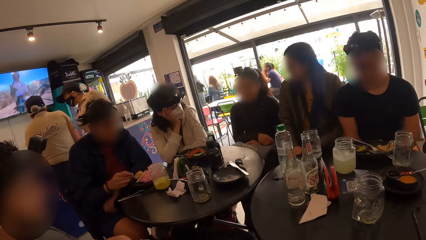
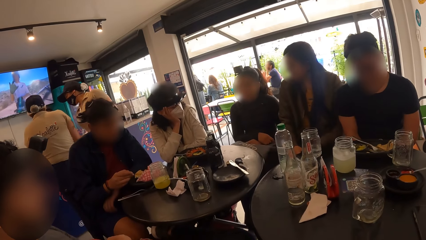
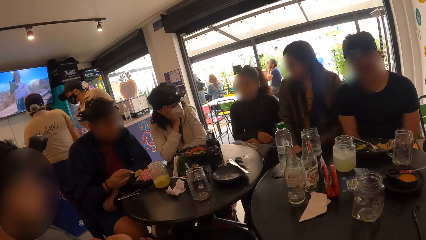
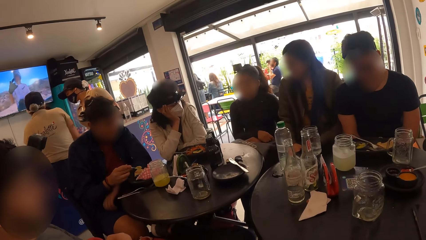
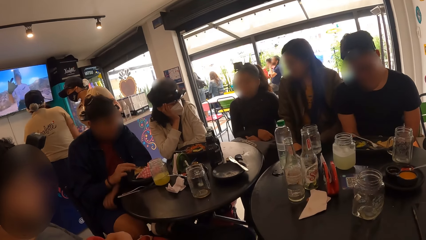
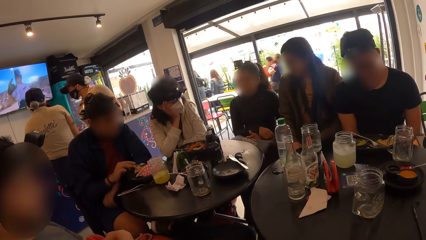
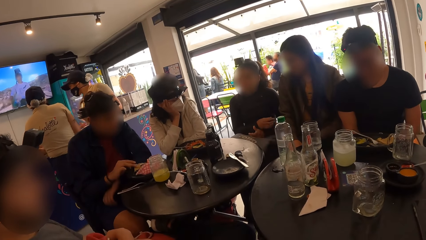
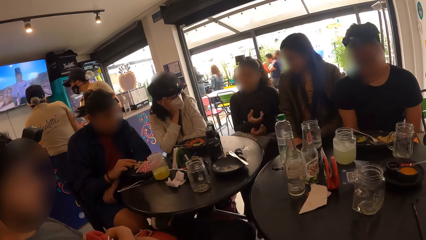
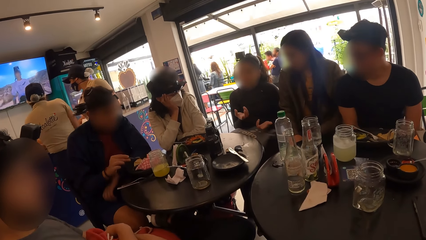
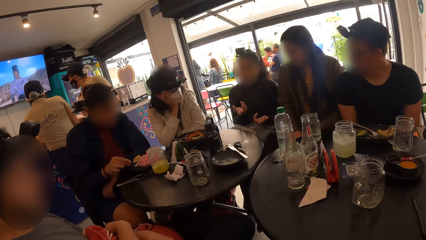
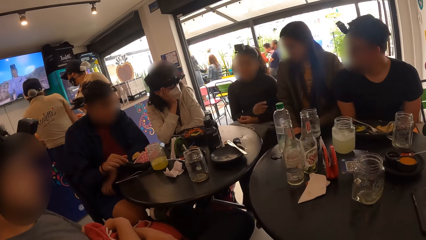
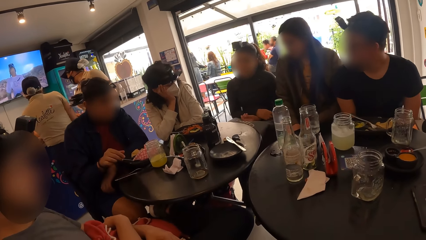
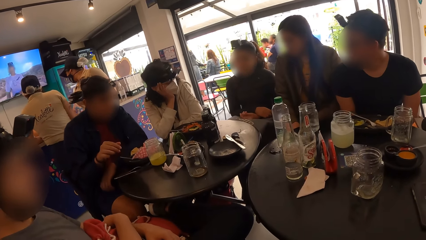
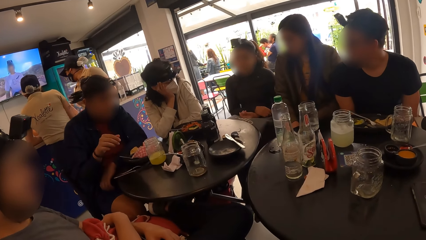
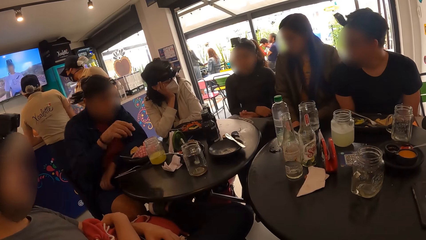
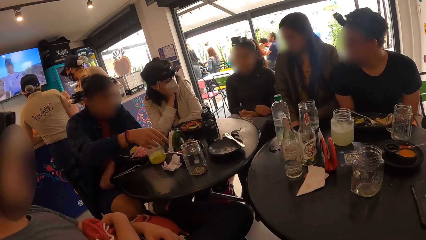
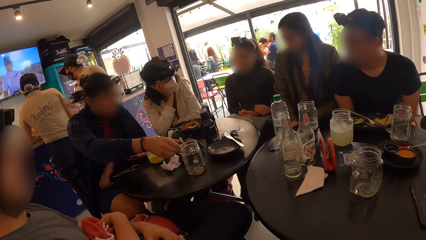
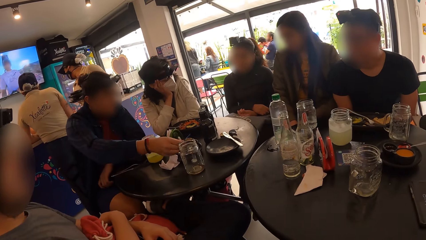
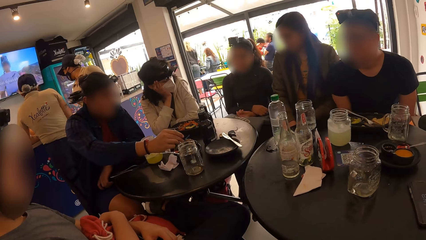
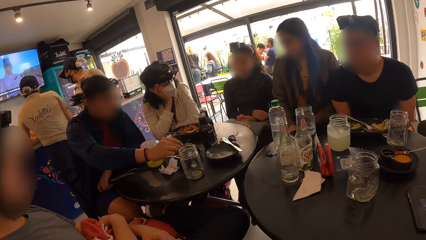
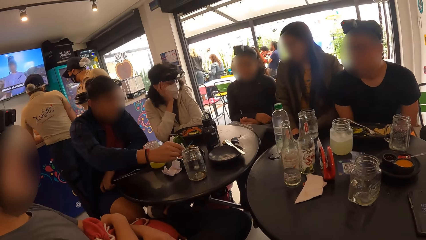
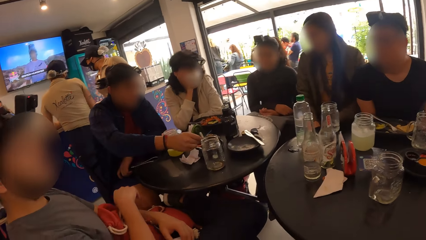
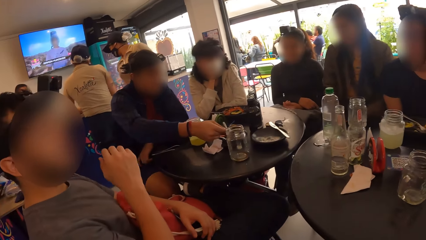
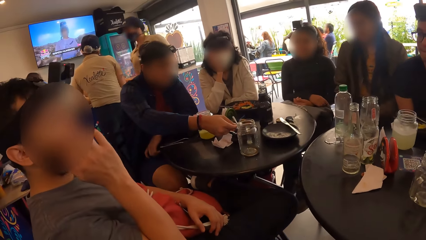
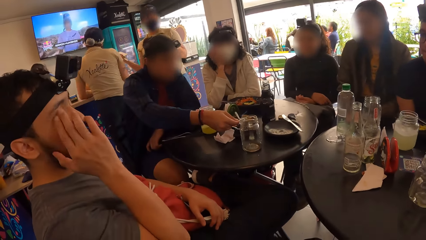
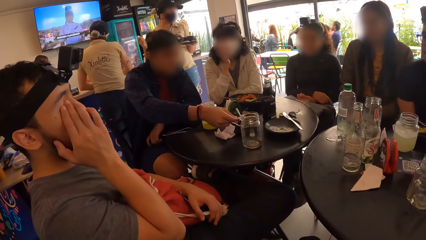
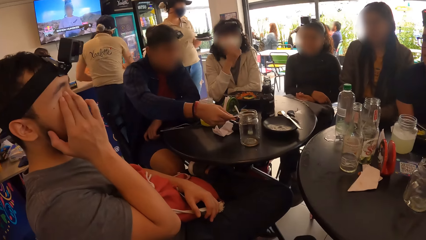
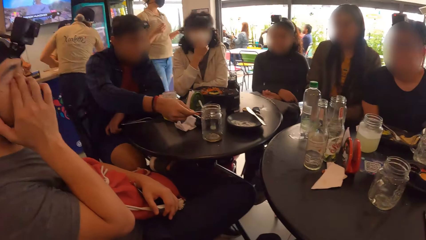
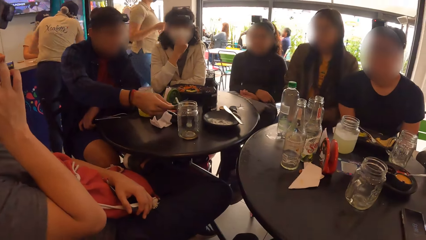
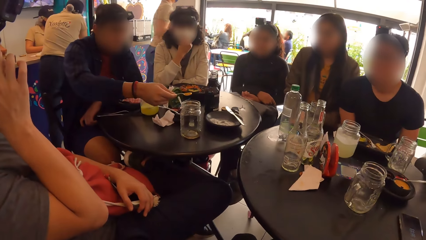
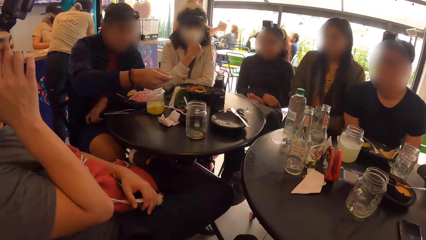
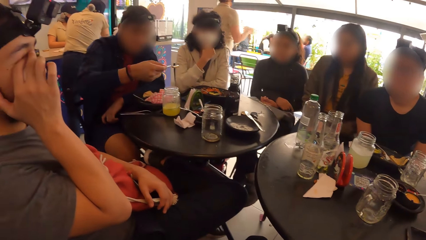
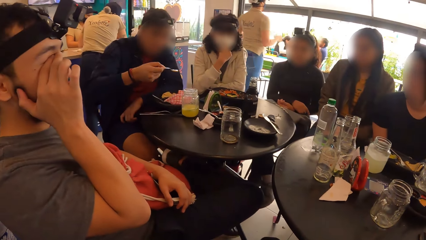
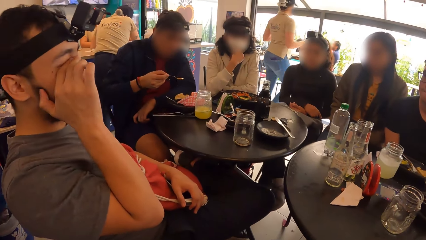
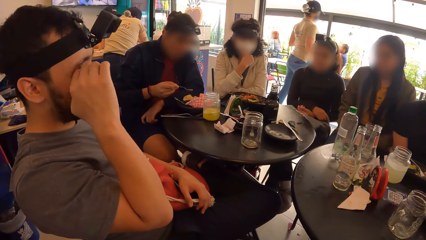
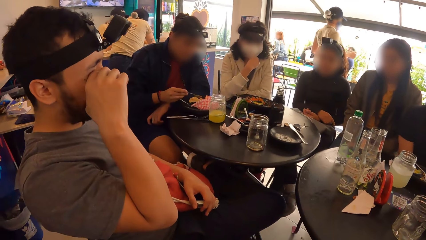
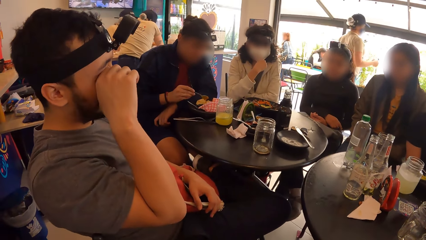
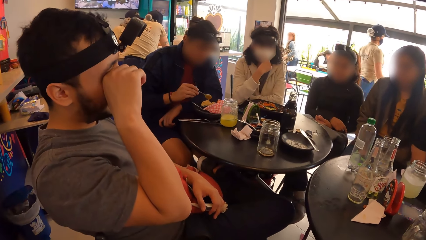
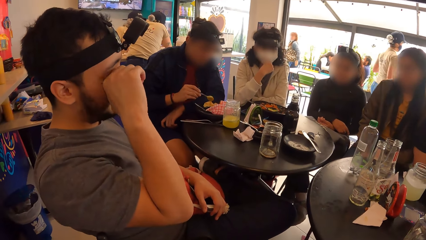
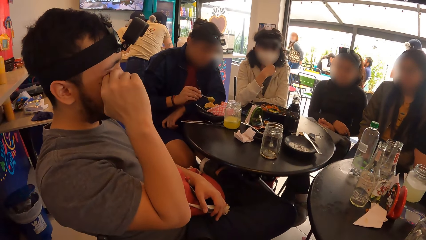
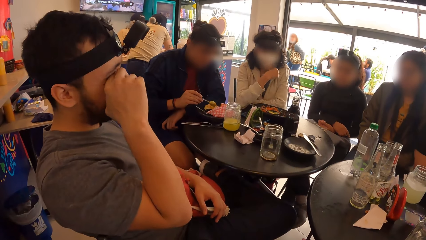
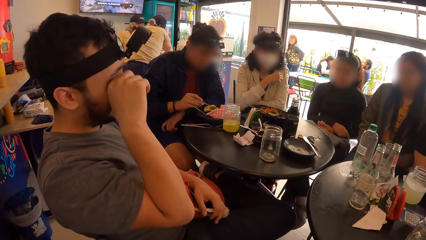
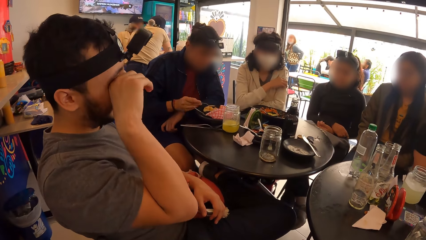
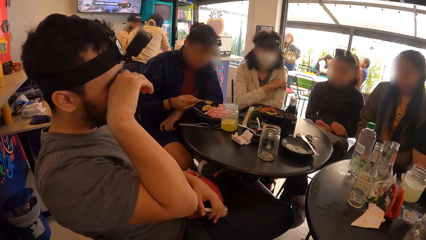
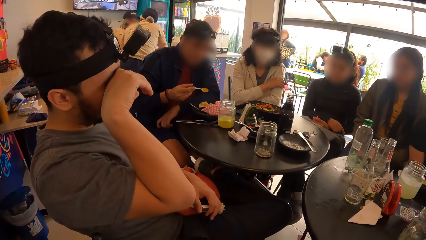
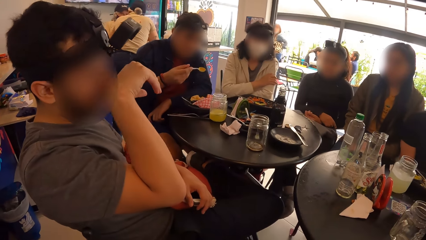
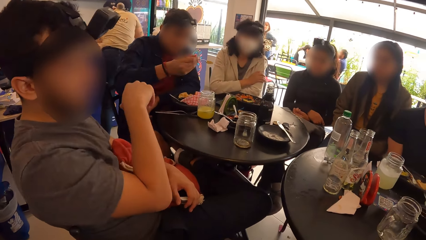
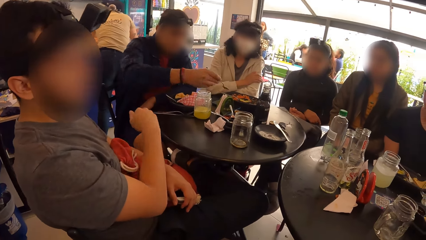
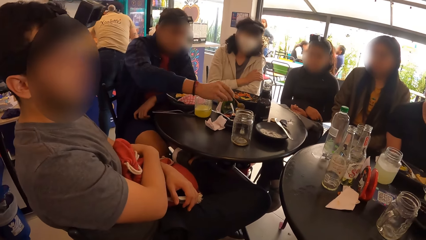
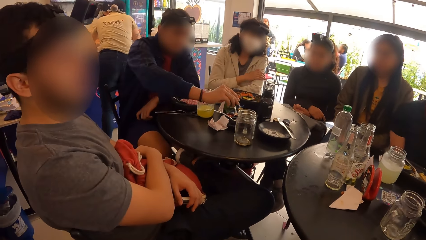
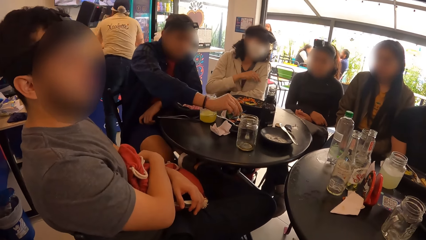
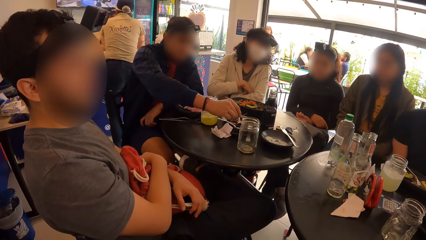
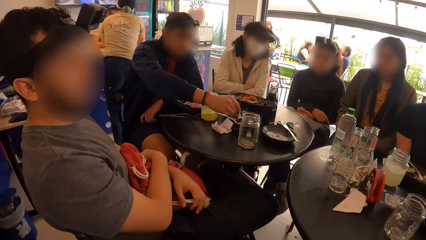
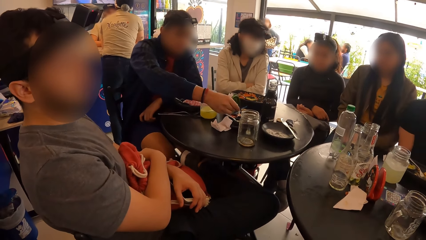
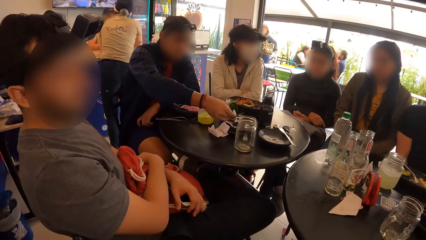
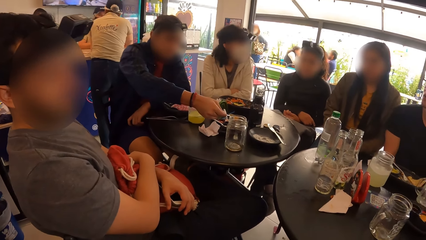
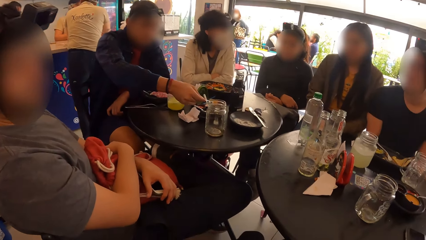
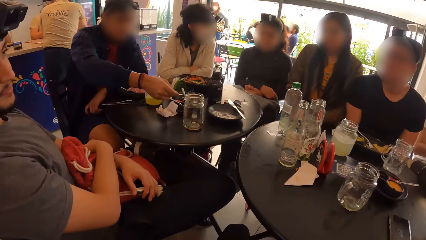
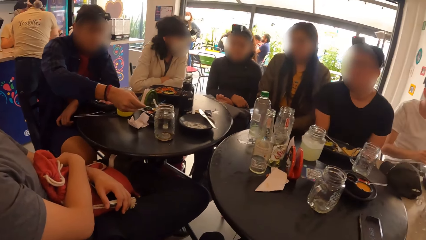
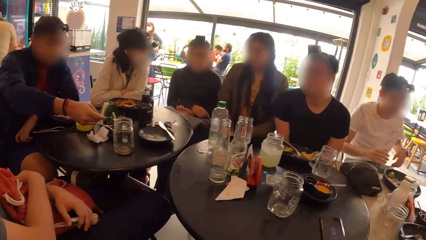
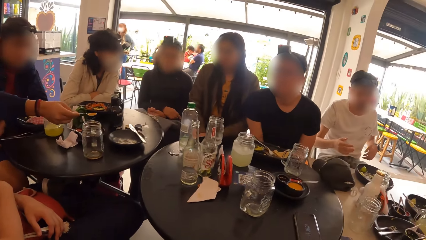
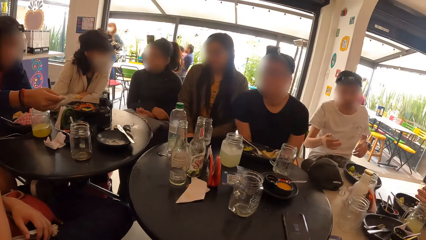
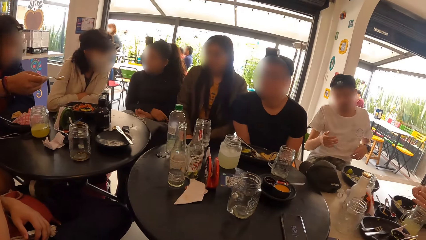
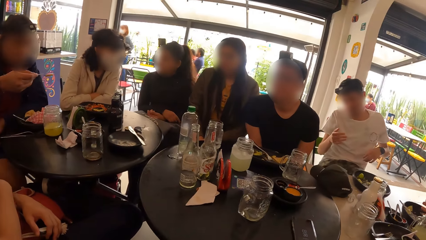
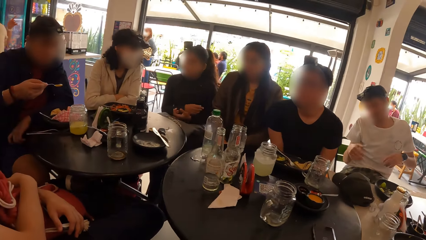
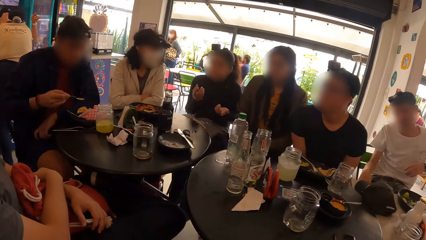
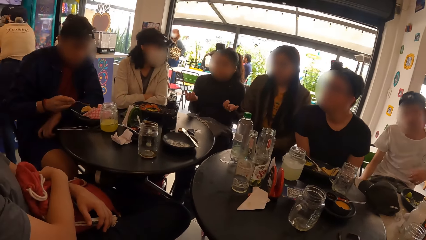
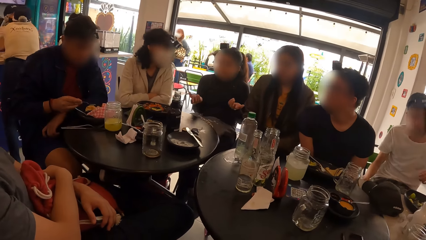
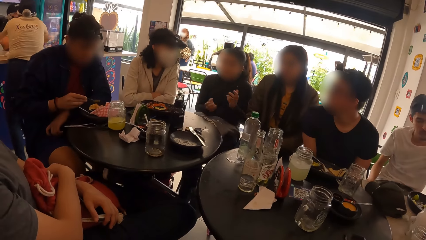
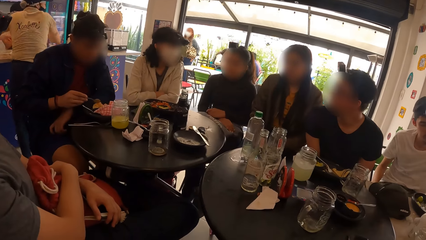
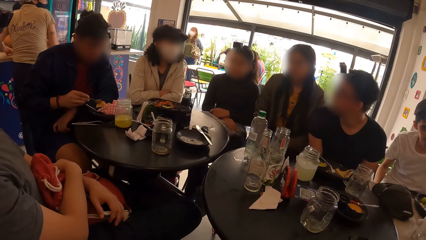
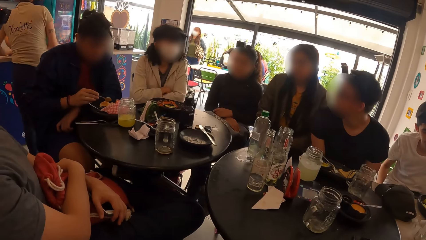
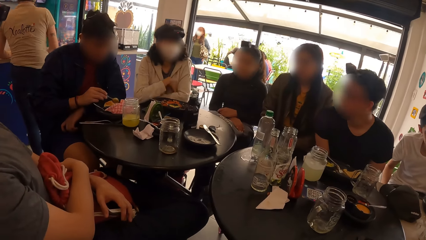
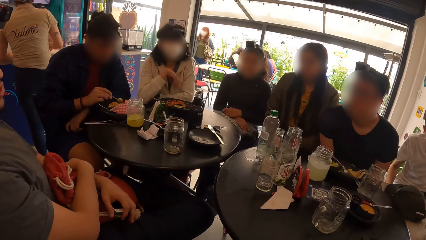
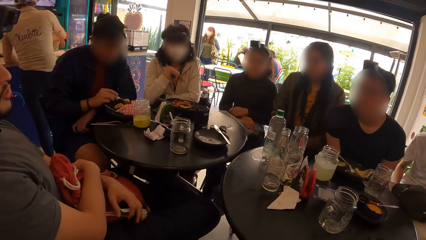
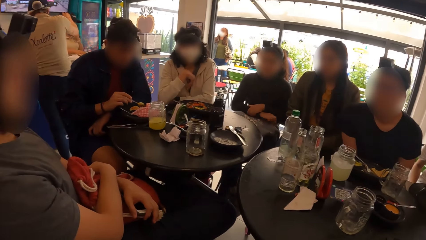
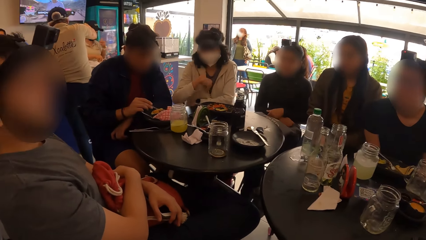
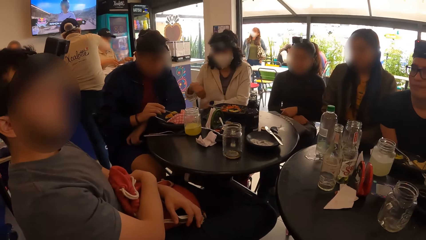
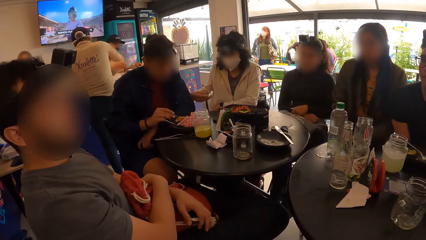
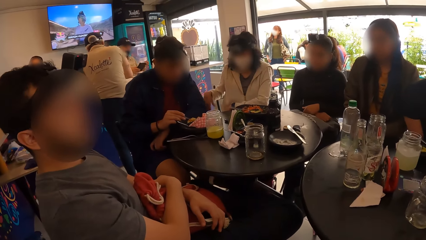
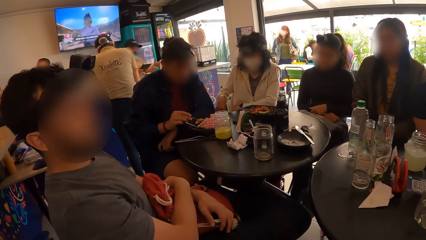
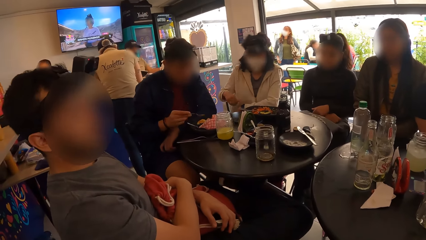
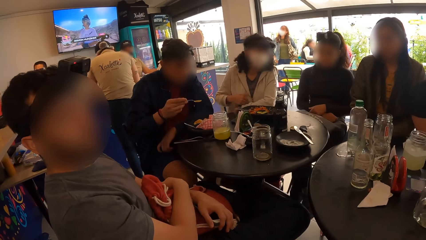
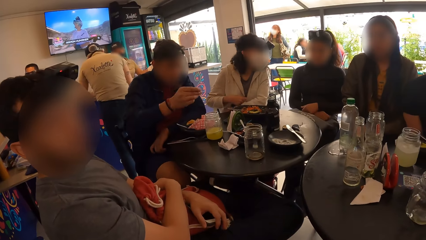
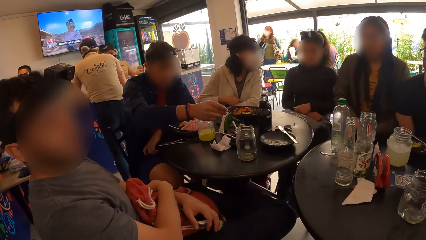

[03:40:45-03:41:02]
A man drops the spoon in the plate with his right hand and takes sauce from the plate on the table with the spoon with his right hand. A woman interacts with another woman.
